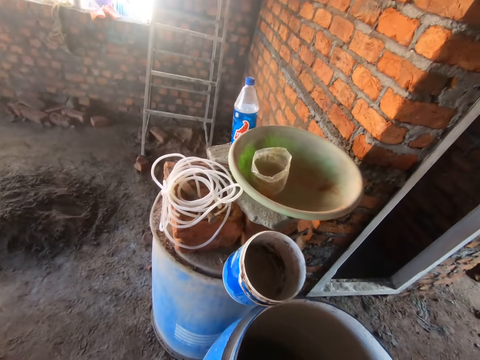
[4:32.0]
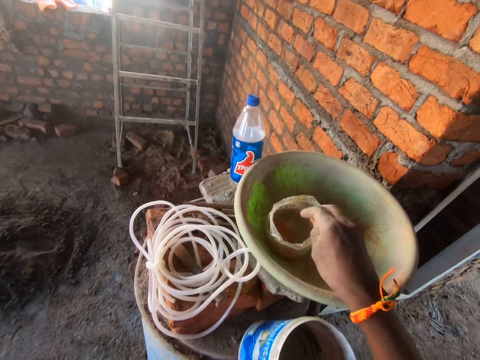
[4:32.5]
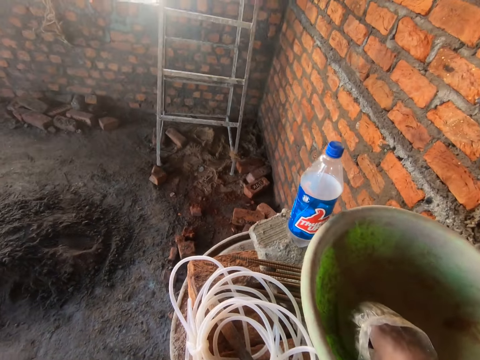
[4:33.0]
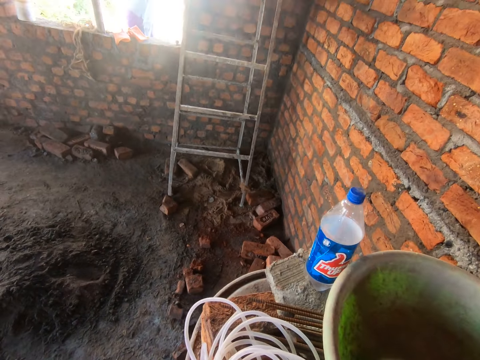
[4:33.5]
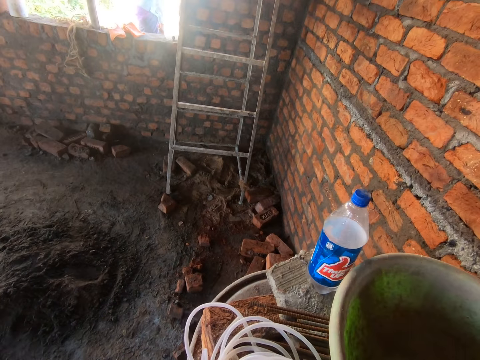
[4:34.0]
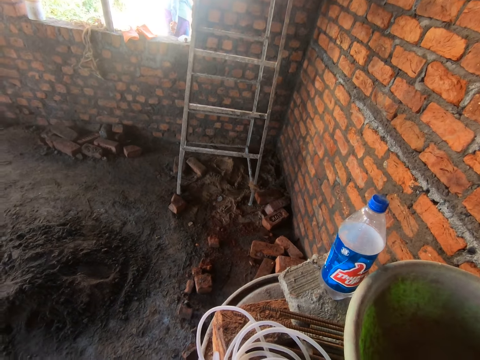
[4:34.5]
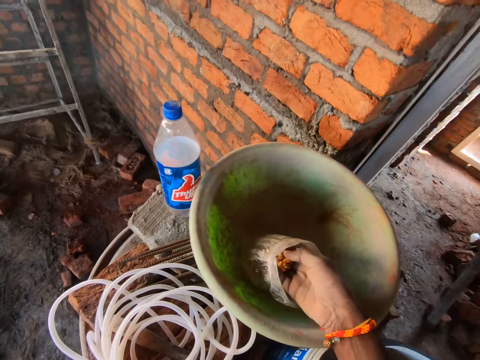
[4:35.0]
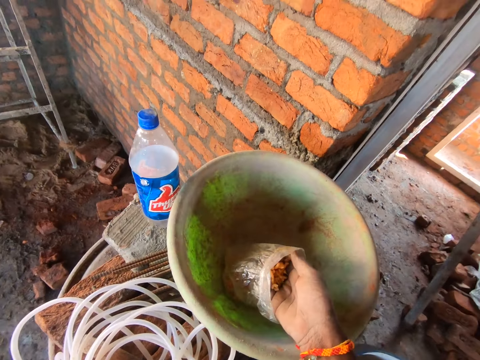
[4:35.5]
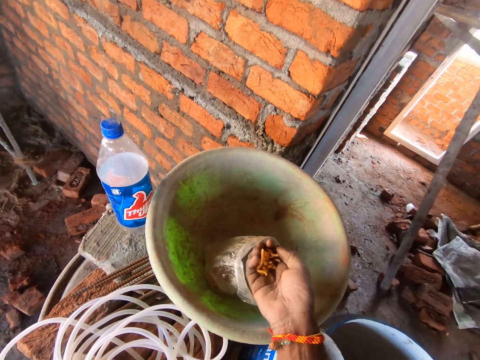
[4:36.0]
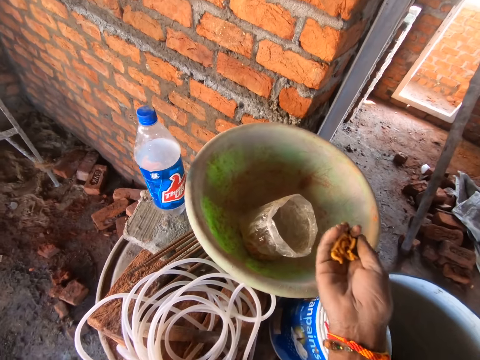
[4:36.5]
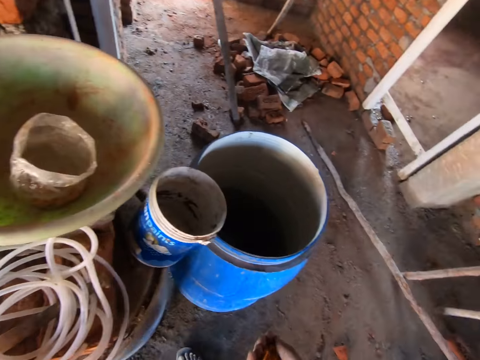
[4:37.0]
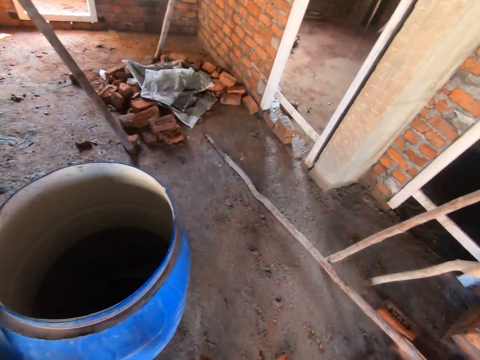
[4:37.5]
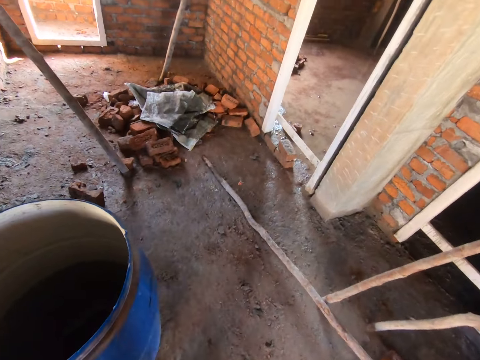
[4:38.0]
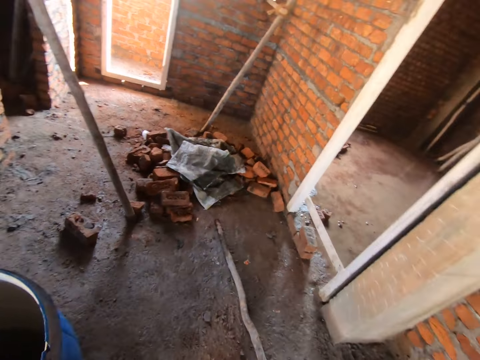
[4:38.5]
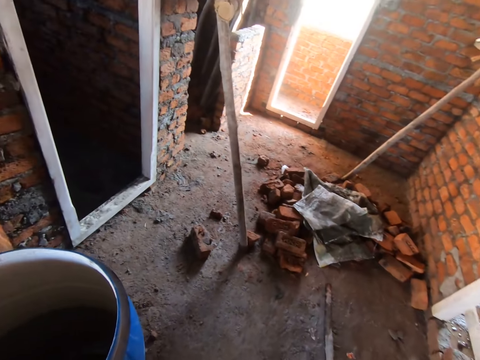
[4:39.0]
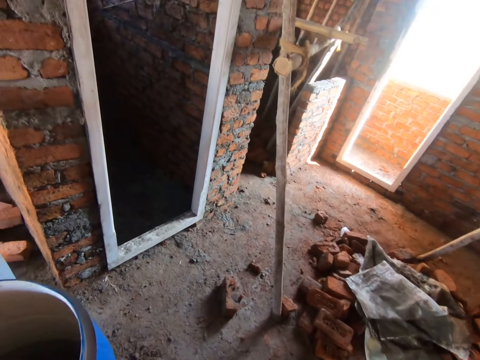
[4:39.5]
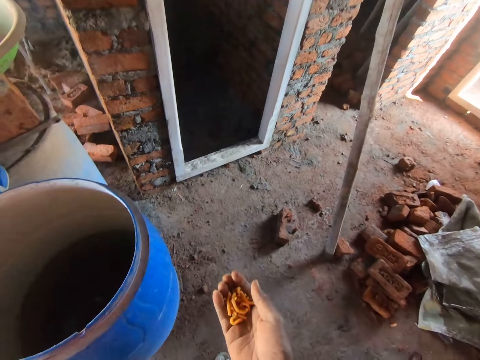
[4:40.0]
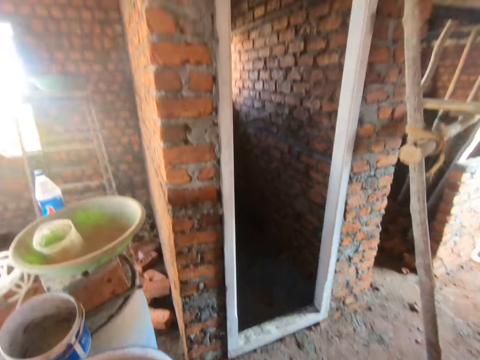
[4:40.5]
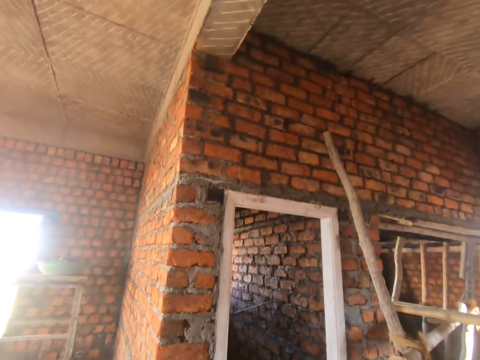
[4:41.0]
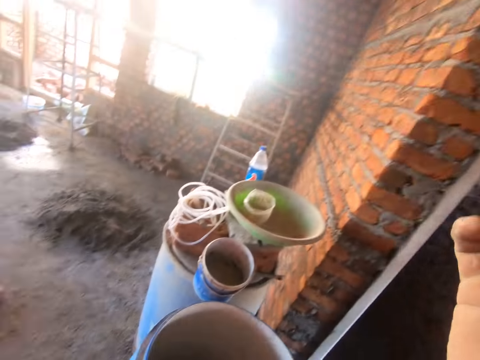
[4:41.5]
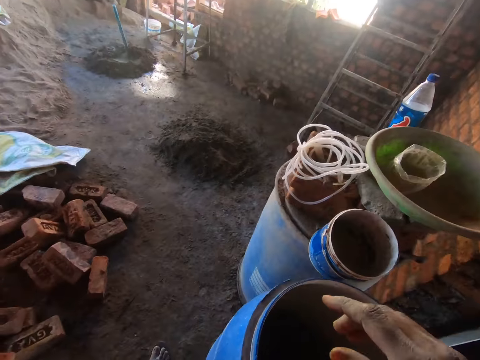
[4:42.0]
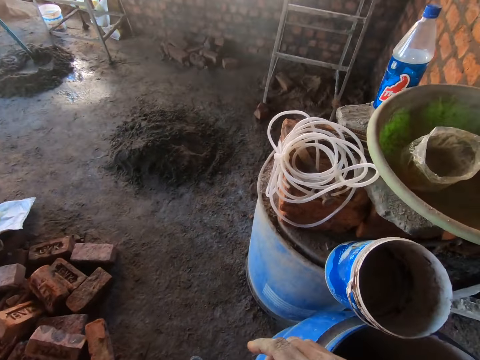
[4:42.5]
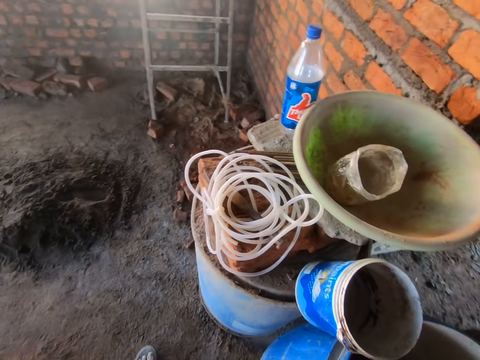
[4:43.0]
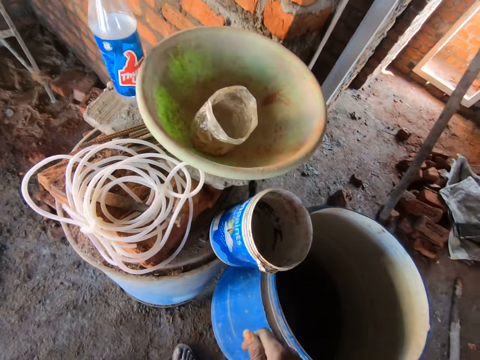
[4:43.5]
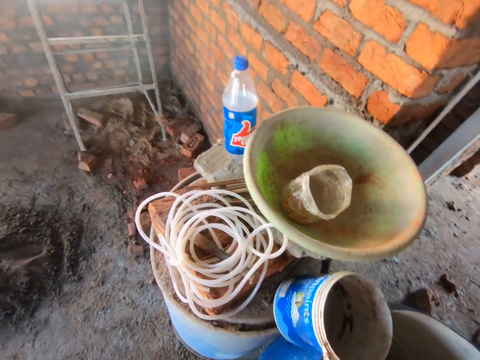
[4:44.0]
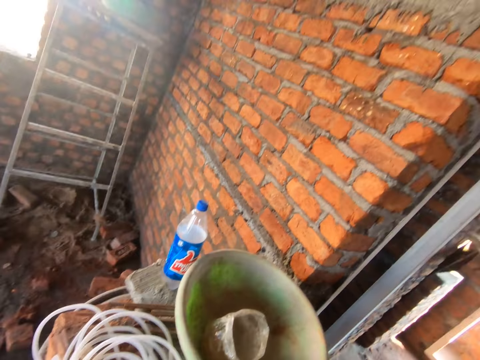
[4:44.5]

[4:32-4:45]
The camera wearer takes the chips from the polythene paper. They touch something. They walk in the room. They eat the chips and look around.

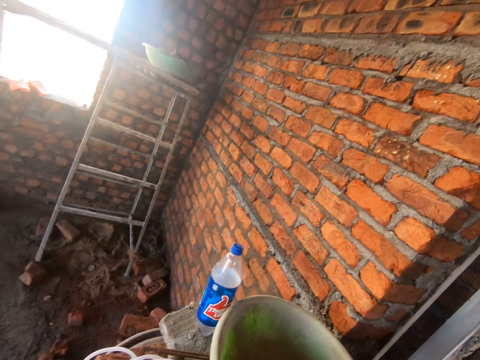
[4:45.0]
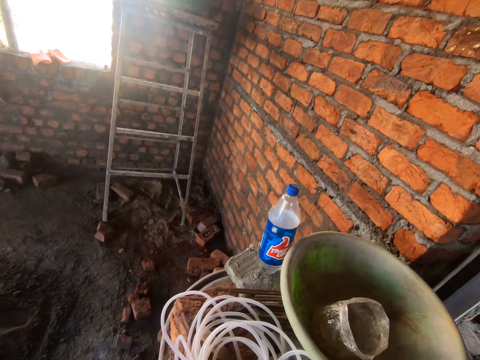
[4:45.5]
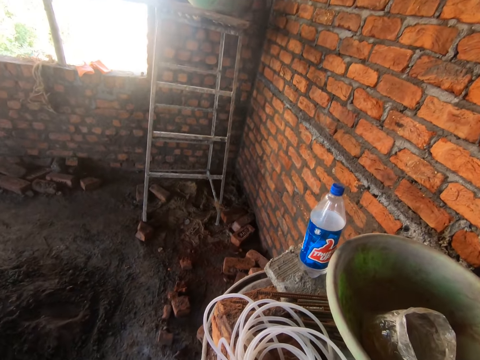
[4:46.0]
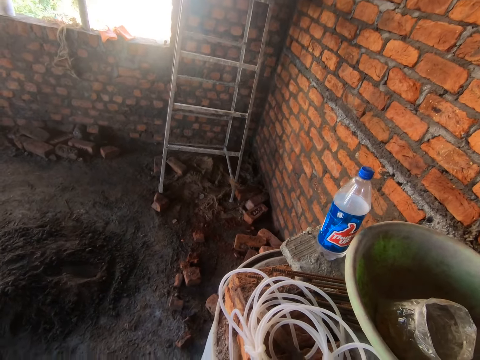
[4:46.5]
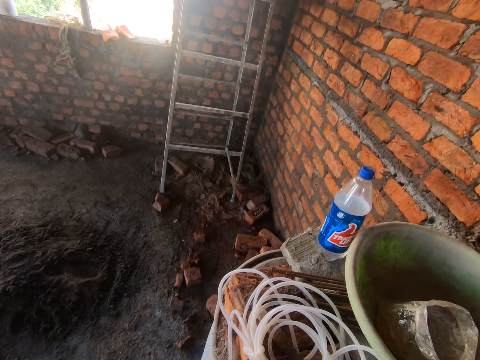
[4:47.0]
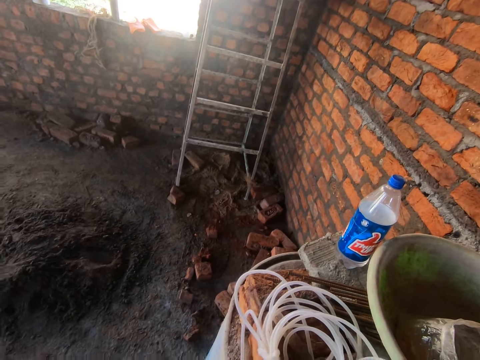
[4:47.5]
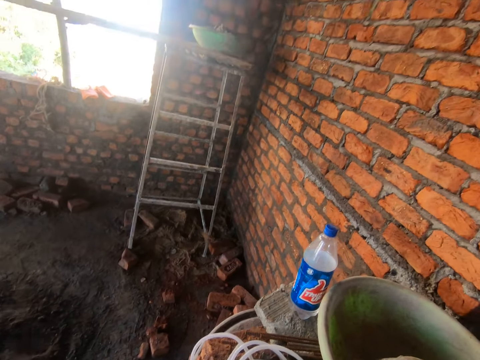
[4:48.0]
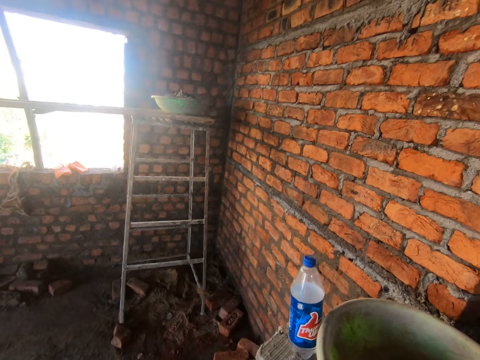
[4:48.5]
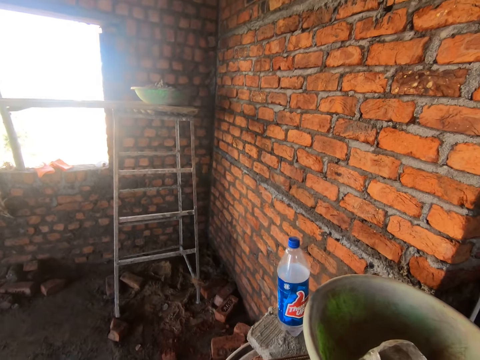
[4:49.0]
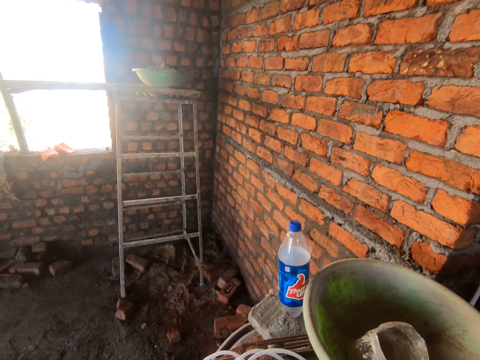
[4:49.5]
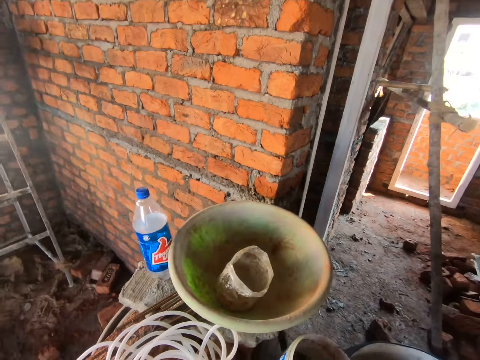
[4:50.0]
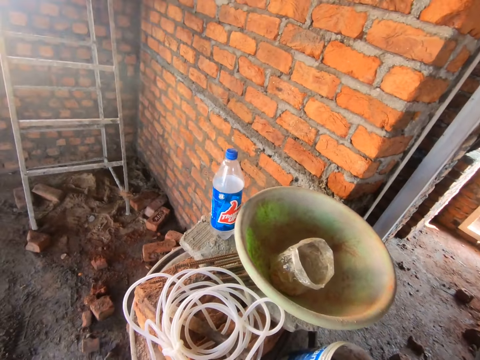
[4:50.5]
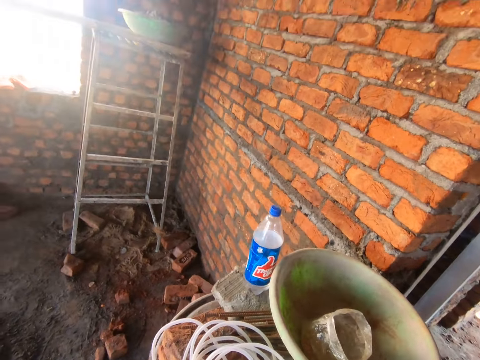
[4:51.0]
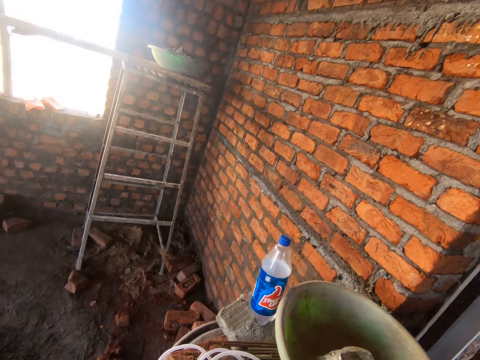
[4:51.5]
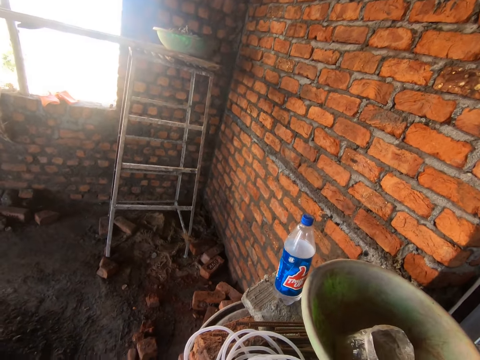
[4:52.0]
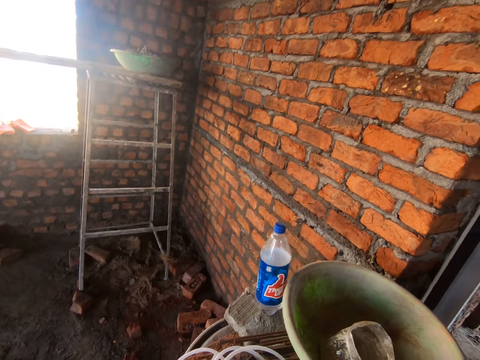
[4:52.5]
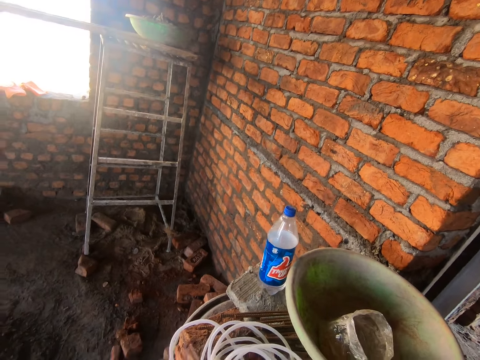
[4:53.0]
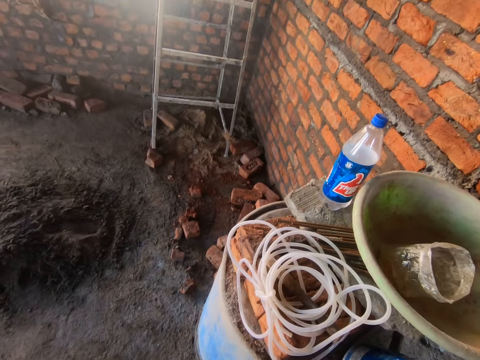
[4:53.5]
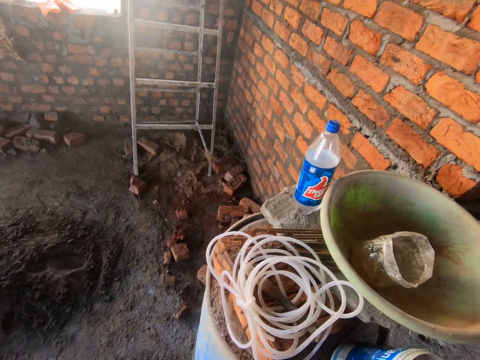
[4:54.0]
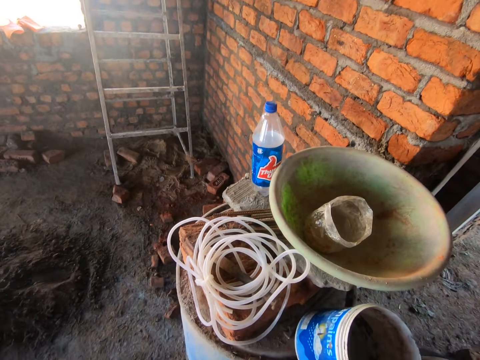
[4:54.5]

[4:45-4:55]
The camera wearer chews the snacks. They look around the place.

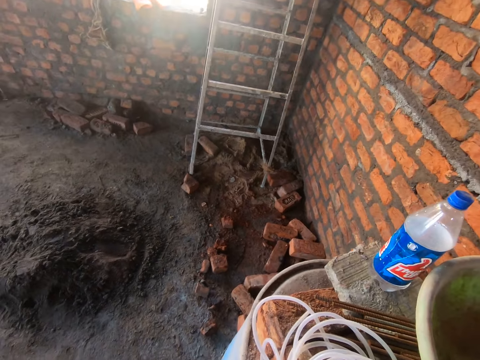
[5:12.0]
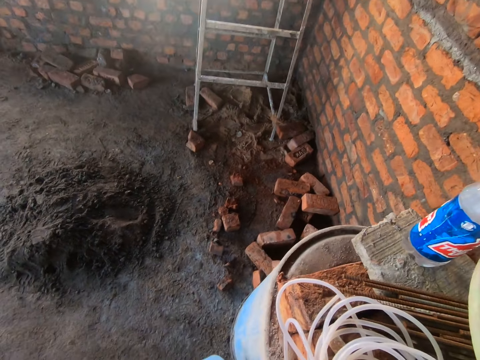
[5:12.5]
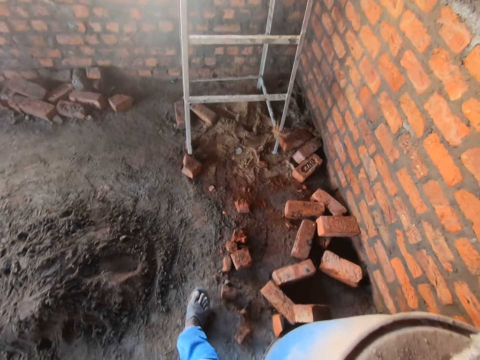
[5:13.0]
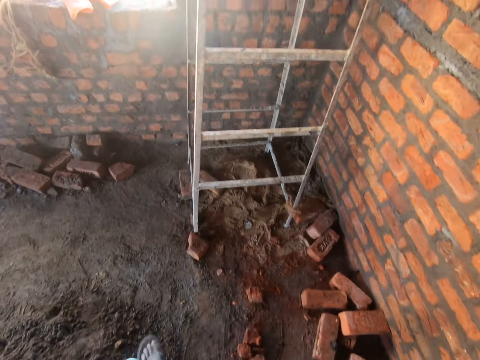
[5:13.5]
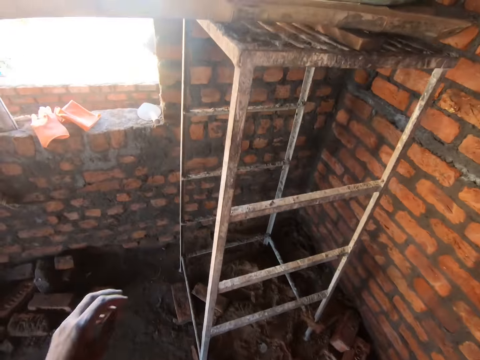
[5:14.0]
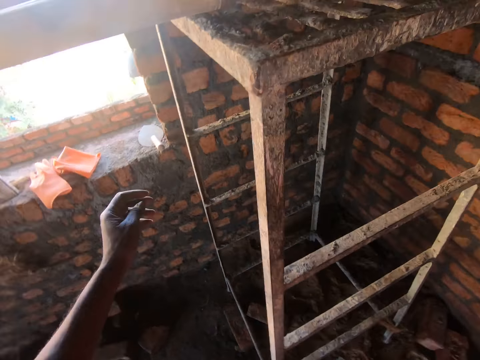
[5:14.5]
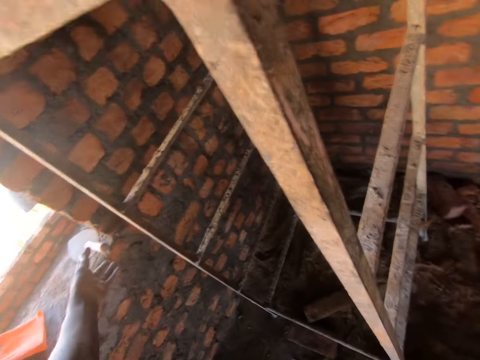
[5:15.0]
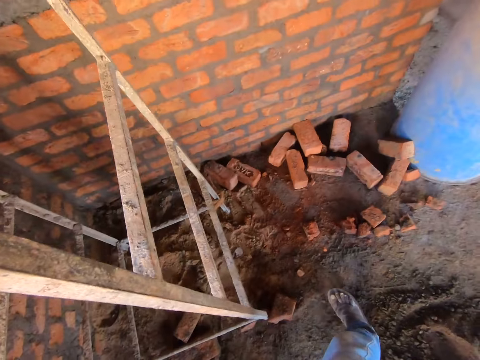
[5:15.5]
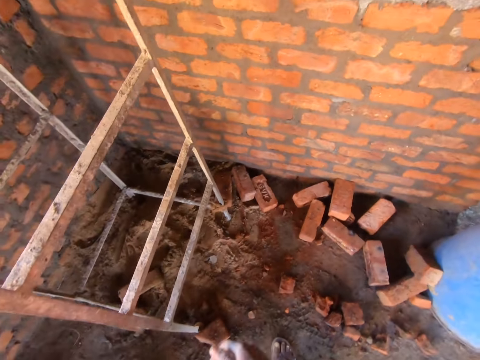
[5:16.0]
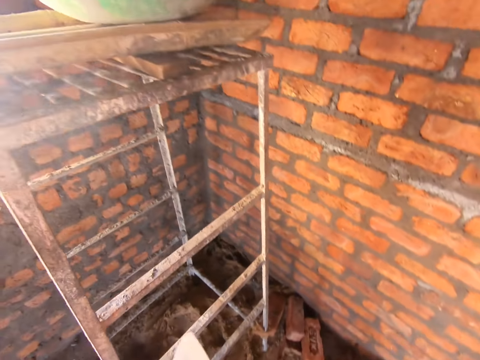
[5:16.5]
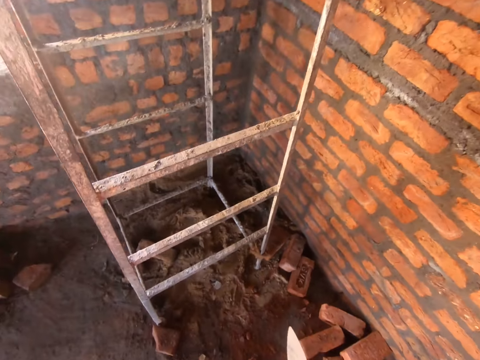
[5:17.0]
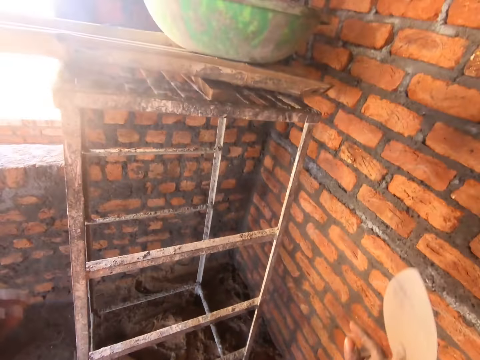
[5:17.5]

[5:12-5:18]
The camera wearer walks around a construction building. They pick up a trowel.
